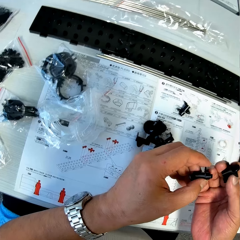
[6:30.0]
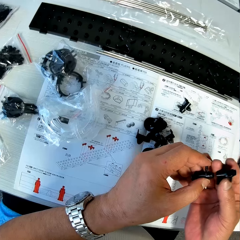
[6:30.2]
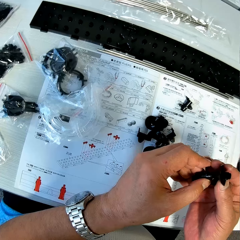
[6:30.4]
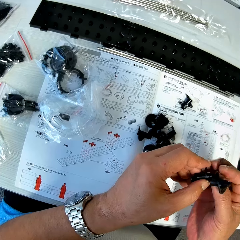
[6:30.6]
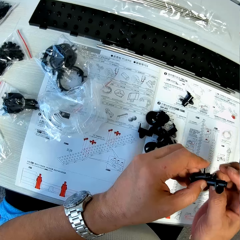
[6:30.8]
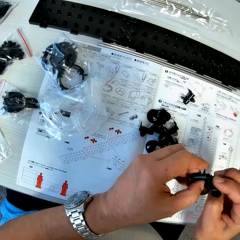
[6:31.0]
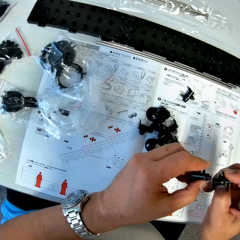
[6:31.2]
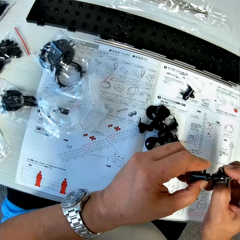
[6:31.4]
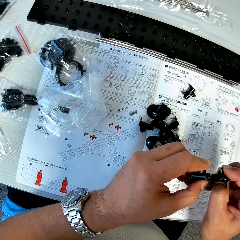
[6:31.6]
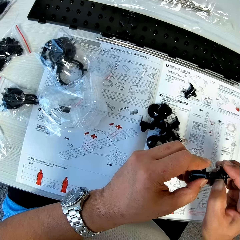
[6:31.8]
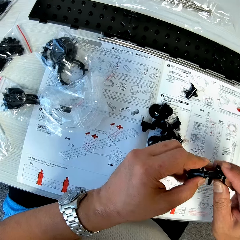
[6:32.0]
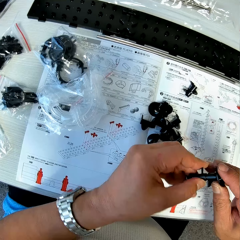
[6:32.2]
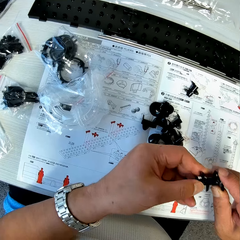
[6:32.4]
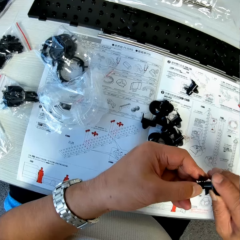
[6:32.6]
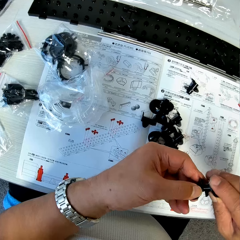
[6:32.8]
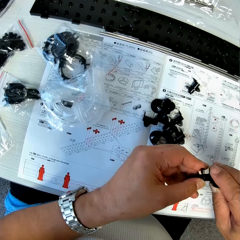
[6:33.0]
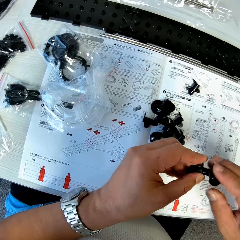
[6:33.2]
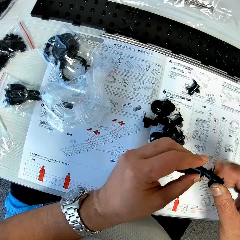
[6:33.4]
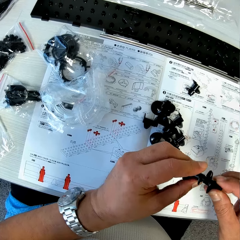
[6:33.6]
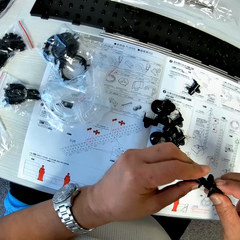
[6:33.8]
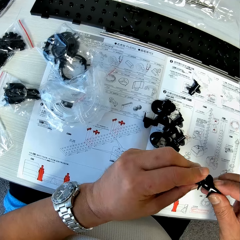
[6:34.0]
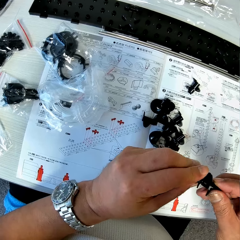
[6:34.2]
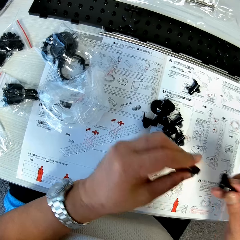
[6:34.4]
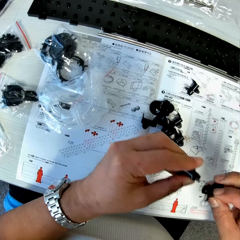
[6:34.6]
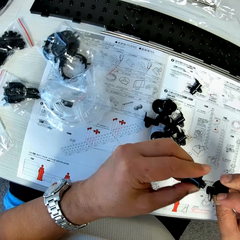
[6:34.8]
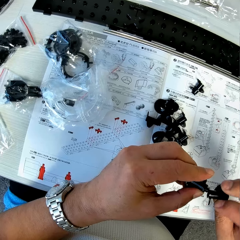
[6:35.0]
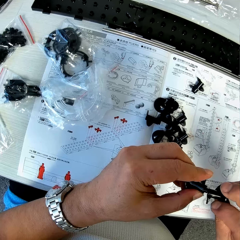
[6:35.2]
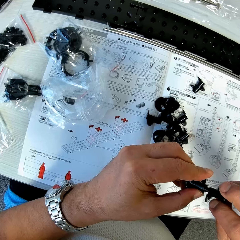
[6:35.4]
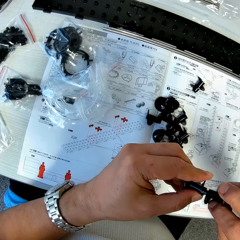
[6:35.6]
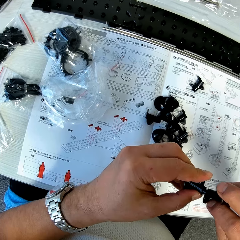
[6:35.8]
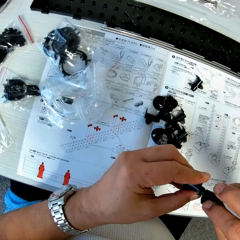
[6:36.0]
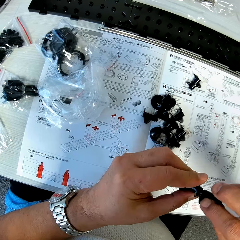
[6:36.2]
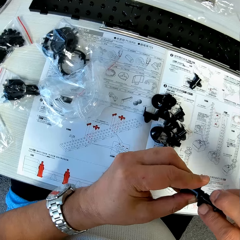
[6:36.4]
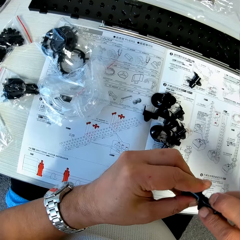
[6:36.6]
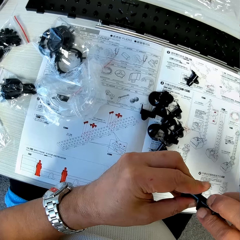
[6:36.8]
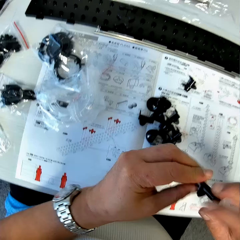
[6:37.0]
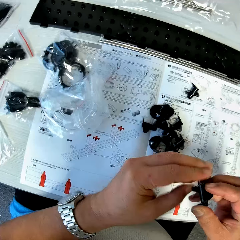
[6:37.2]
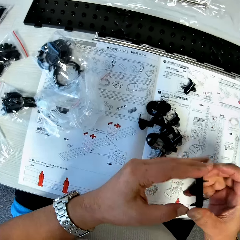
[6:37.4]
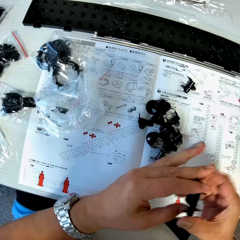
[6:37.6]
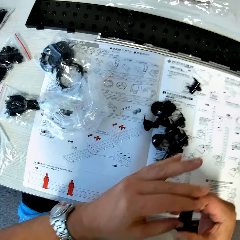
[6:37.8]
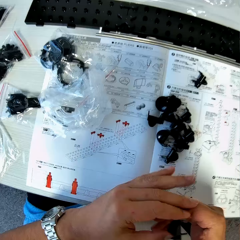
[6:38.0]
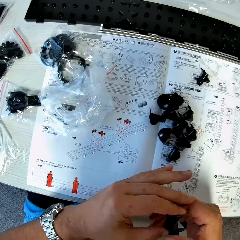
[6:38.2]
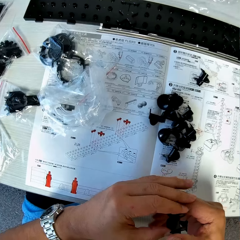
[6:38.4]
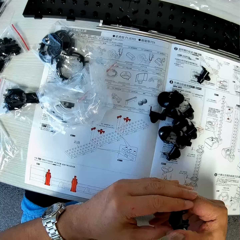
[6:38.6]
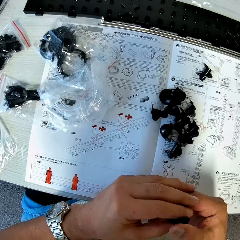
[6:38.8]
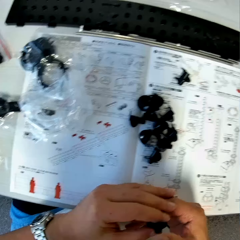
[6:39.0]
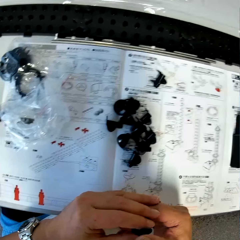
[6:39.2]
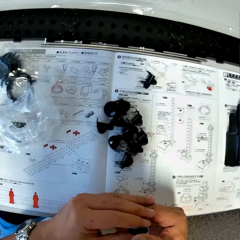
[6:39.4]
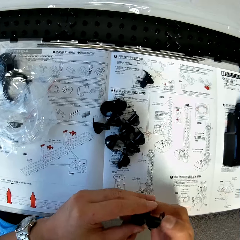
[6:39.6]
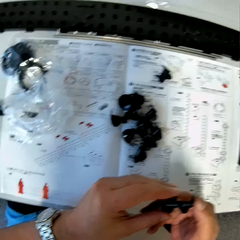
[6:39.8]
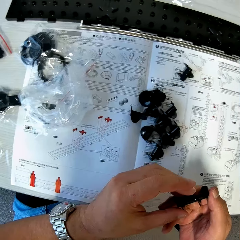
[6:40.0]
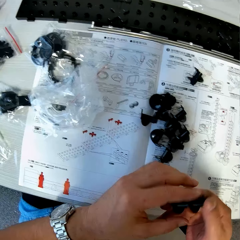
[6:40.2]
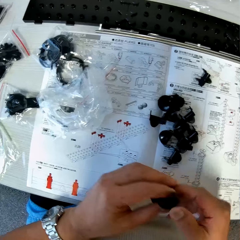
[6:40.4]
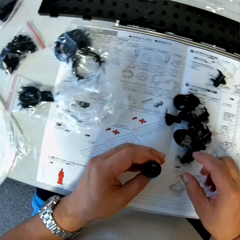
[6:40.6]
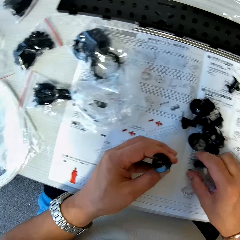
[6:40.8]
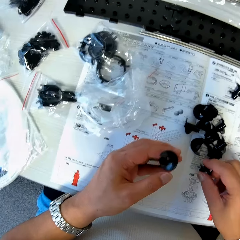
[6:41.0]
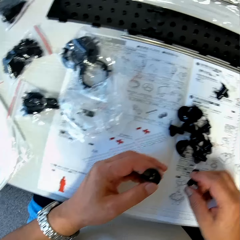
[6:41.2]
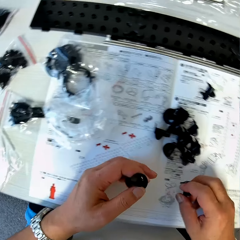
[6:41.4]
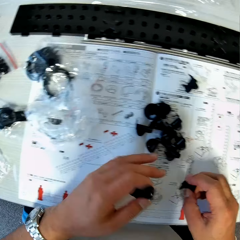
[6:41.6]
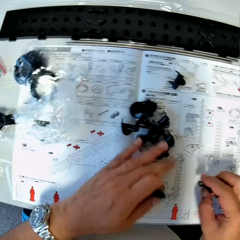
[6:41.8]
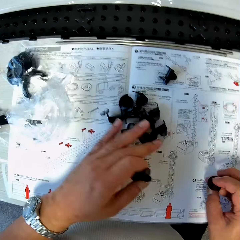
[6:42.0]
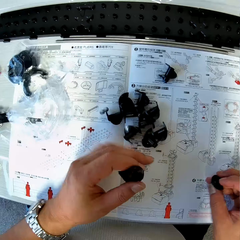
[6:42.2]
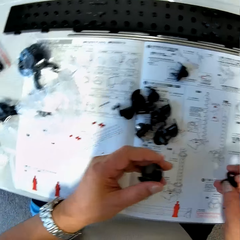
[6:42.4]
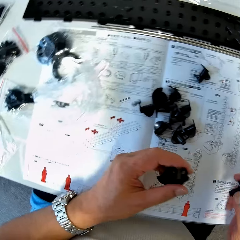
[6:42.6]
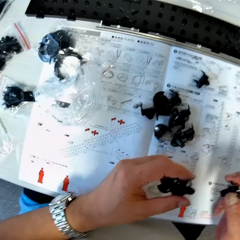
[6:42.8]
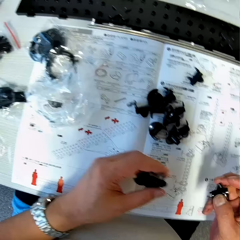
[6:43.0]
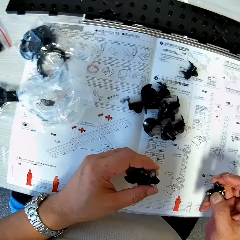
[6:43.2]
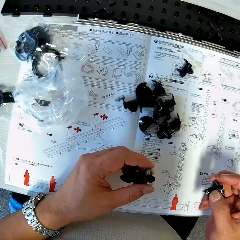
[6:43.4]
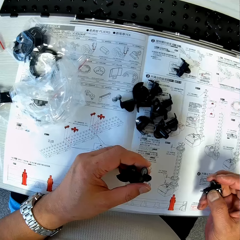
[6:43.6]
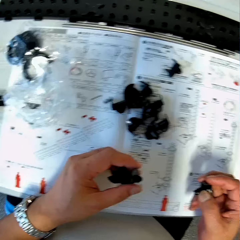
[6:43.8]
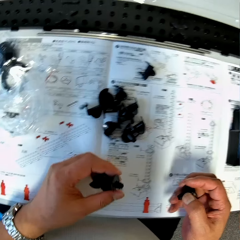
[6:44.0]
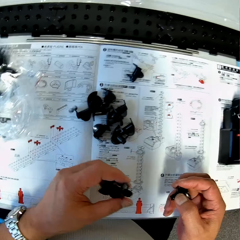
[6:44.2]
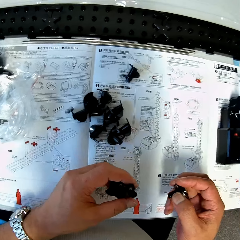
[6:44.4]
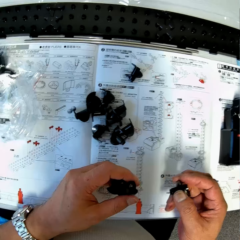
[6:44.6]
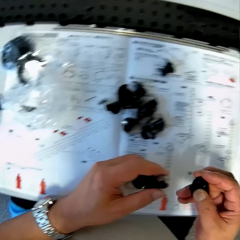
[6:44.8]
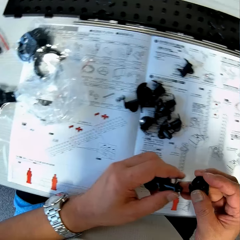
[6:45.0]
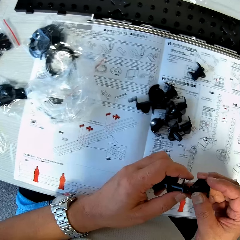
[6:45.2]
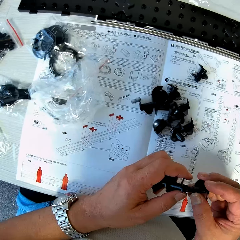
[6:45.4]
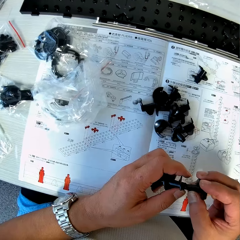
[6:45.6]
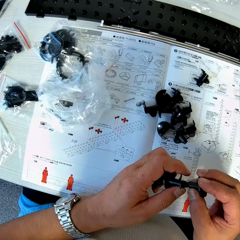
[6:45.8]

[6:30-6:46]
The camera wearer fixes the antenna parts together. They pick an antenna part from the table.

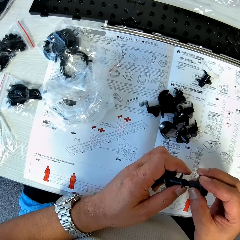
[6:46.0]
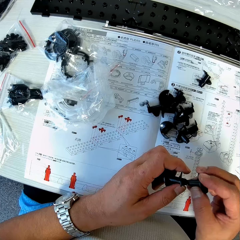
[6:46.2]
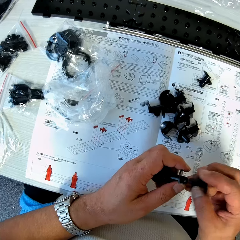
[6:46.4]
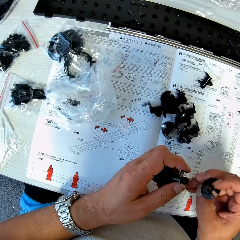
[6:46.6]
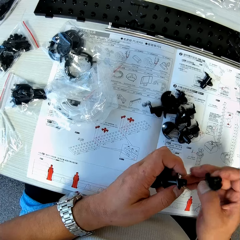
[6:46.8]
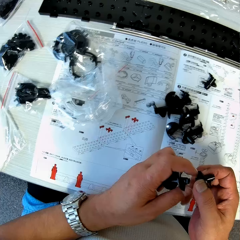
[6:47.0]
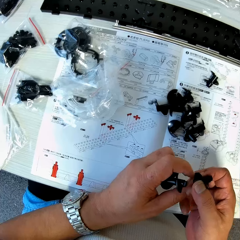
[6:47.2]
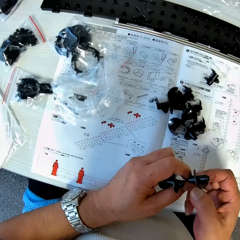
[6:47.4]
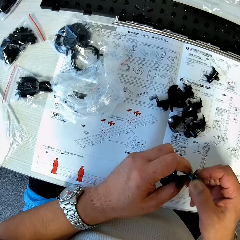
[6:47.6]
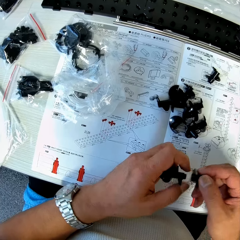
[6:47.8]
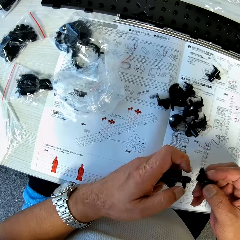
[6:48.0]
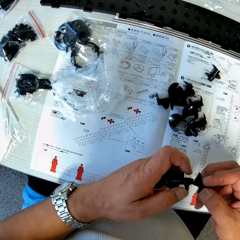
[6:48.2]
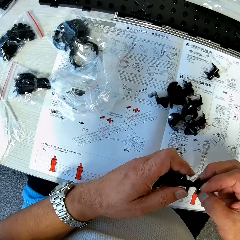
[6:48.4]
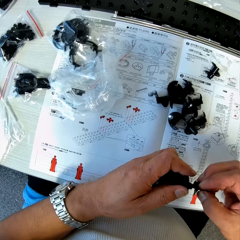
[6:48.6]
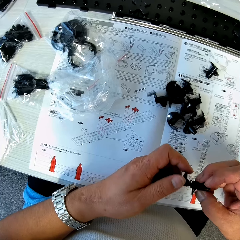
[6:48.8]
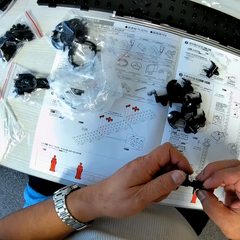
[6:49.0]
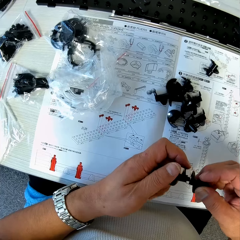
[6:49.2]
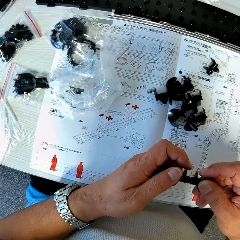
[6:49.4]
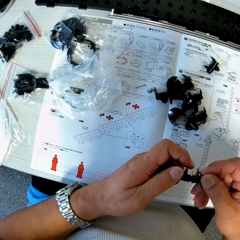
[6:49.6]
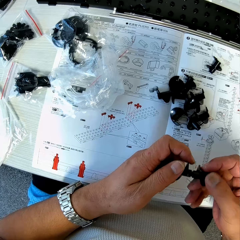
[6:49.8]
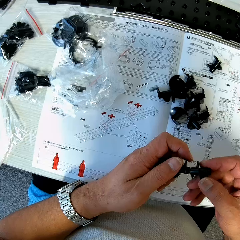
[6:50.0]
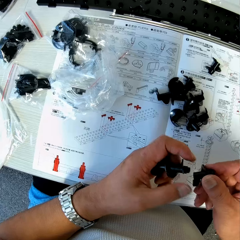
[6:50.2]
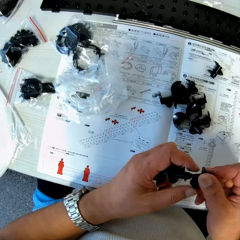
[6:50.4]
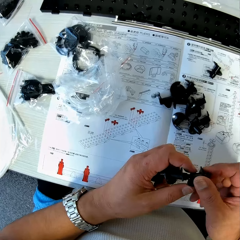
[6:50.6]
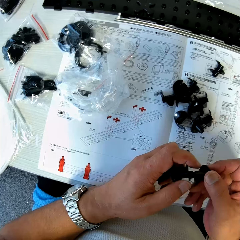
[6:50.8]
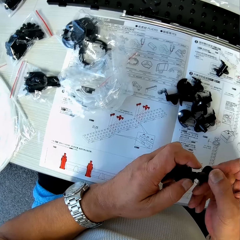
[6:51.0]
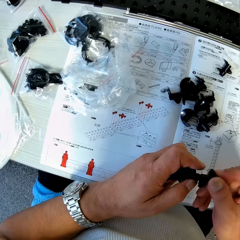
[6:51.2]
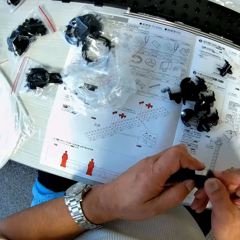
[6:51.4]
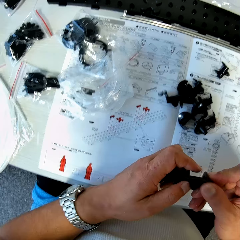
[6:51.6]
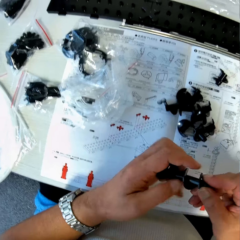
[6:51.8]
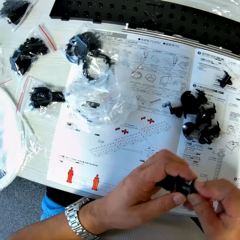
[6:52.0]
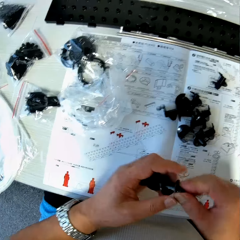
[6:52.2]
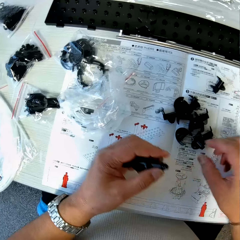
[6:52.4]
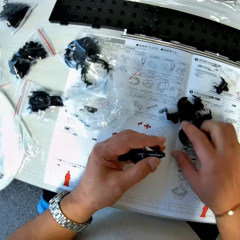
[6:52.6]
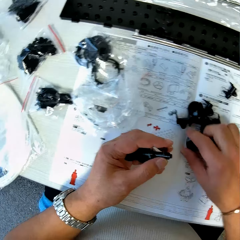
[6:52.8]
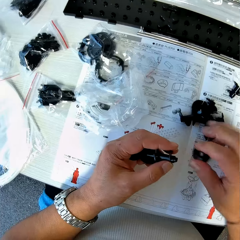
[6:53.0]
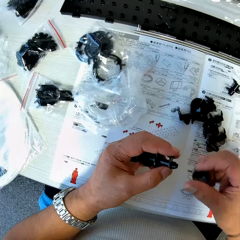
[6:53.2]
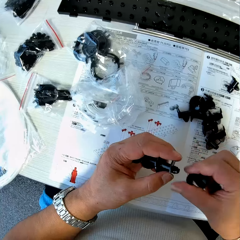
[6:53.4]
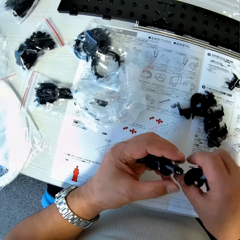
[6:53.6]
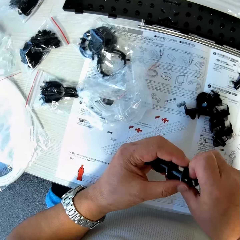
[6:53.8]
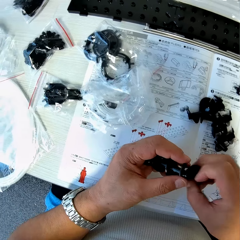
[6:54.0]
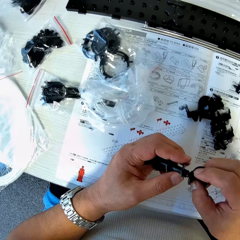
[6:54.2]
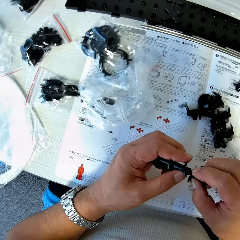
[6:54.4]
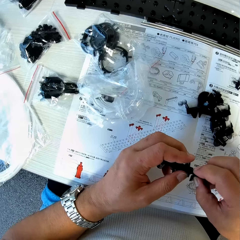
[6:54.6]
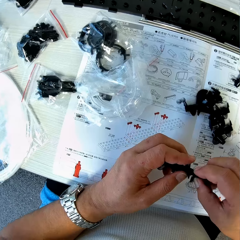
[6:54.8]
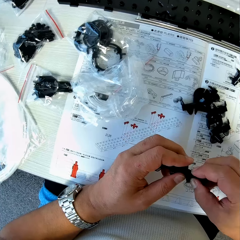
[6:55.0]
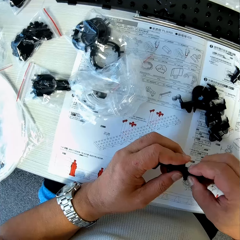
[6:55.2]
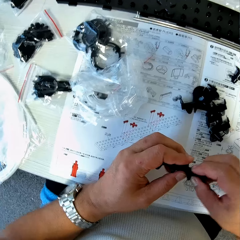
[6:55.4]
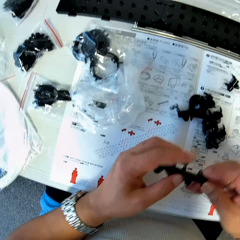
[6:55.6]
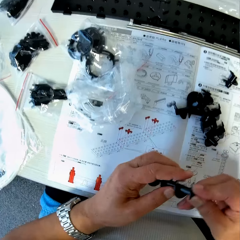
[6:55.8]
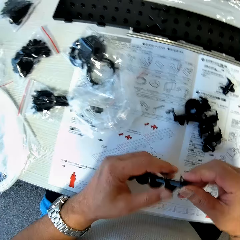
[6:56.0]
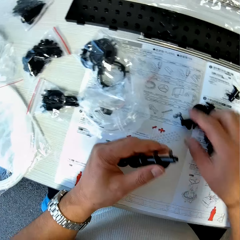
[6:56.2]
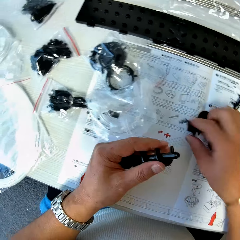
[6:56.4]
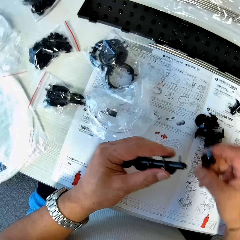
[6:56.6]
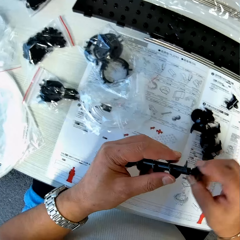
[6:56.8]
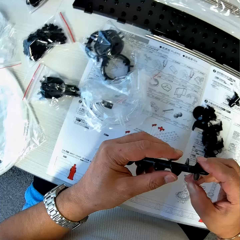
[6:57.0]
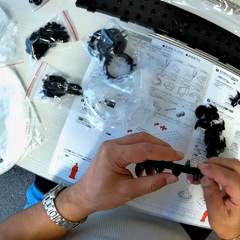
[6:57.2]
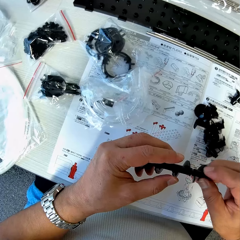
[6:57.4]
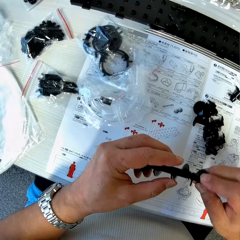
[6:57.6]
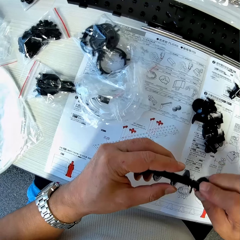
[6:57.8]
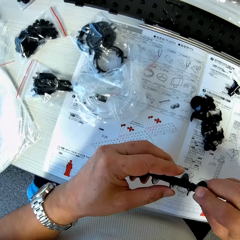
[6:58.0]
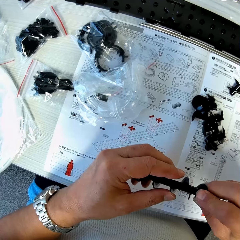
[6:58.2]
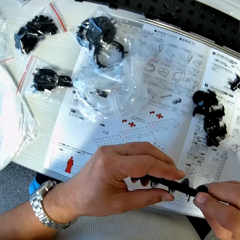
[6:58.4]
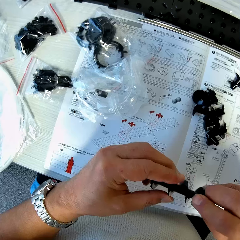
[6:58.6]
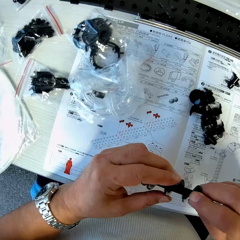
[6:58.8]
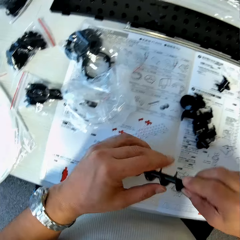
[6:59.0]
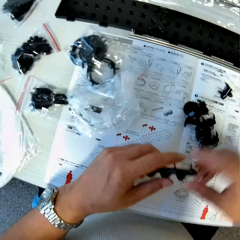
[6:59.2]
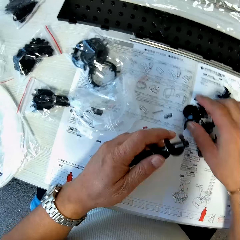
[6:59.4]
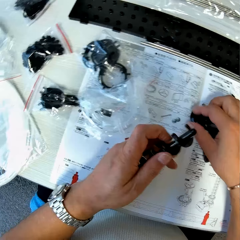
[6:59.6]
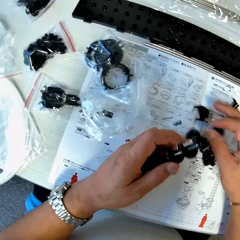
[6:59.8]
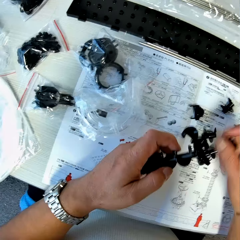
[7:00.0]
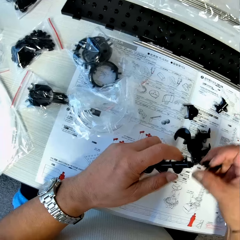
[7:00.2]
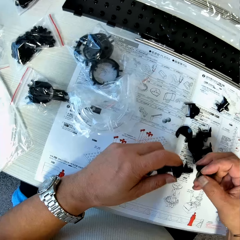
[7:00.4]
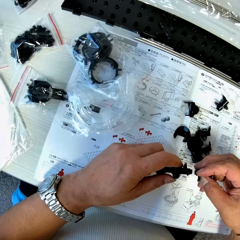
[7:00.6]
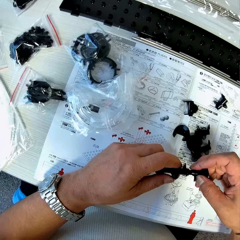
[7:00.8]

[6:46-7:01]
The camera wearer fixes the antenna parts together. They pick an antenna part from the table. They fix the antenna parts together. They pick an antenna part from the table. They fix the antenna parts together. They pick an antenna part from the table.
